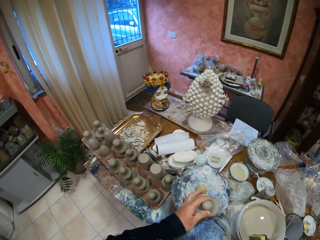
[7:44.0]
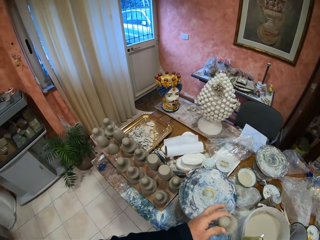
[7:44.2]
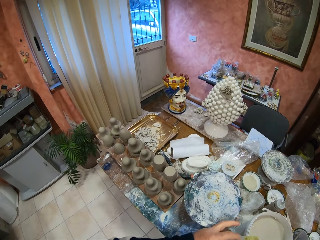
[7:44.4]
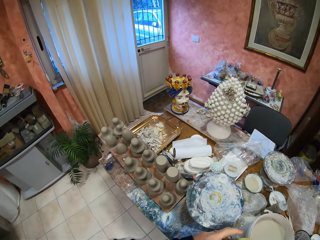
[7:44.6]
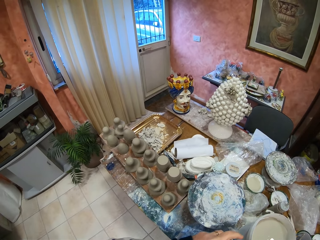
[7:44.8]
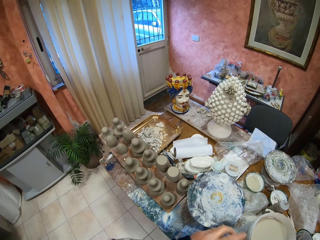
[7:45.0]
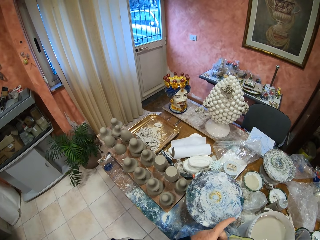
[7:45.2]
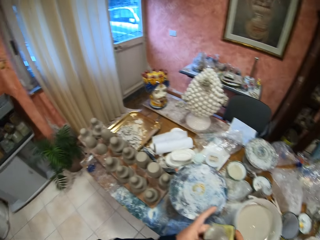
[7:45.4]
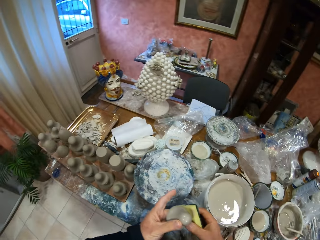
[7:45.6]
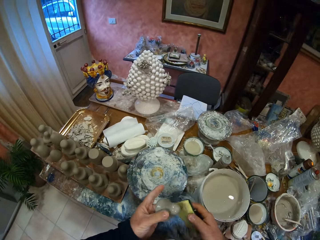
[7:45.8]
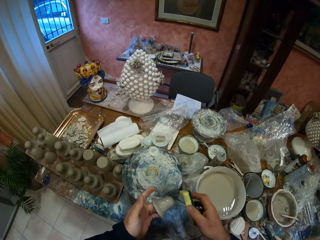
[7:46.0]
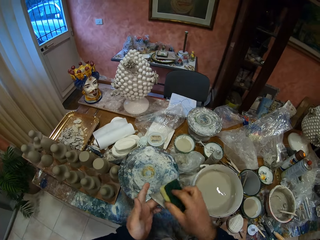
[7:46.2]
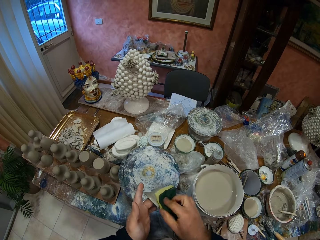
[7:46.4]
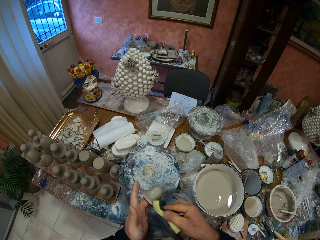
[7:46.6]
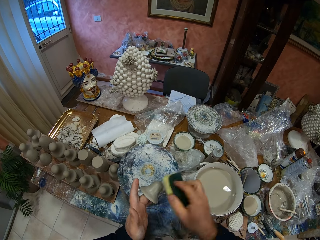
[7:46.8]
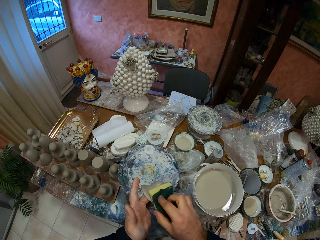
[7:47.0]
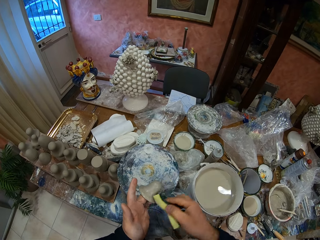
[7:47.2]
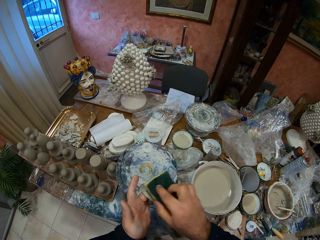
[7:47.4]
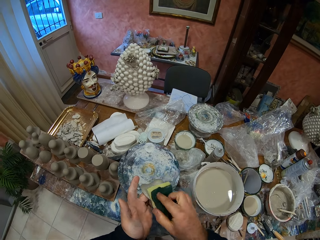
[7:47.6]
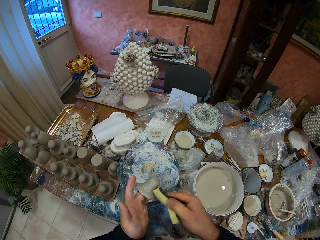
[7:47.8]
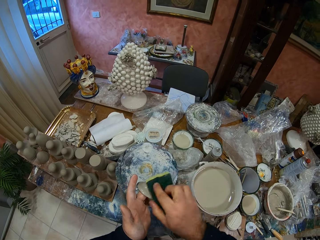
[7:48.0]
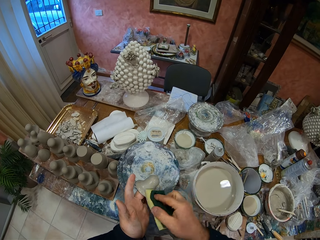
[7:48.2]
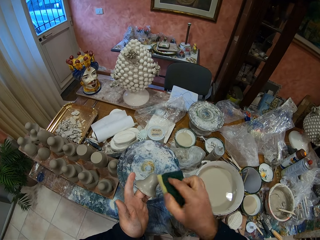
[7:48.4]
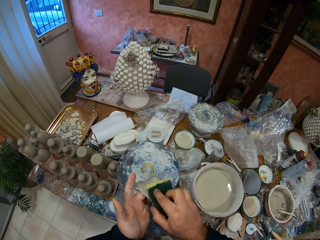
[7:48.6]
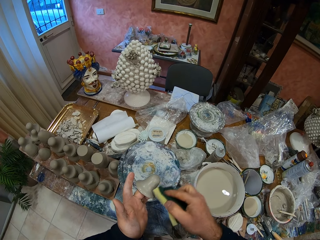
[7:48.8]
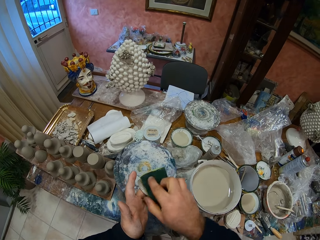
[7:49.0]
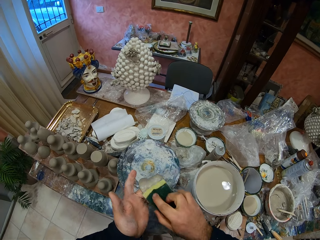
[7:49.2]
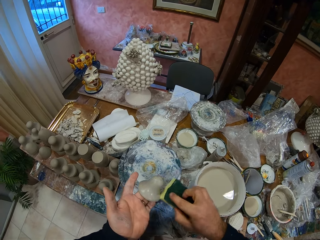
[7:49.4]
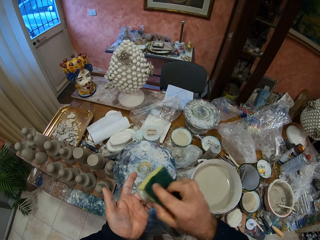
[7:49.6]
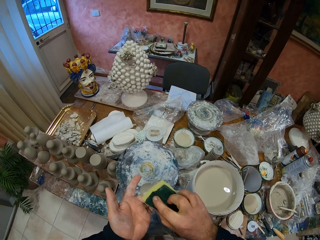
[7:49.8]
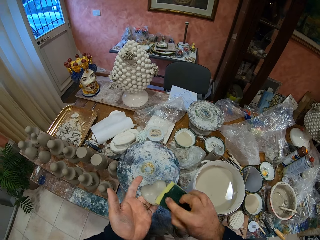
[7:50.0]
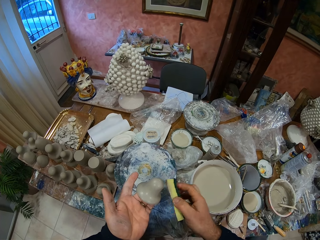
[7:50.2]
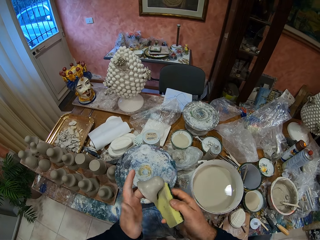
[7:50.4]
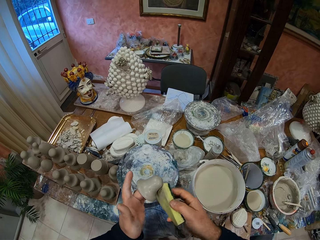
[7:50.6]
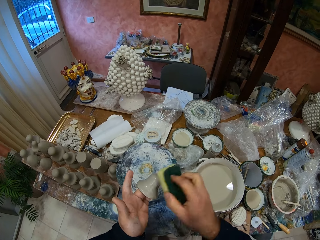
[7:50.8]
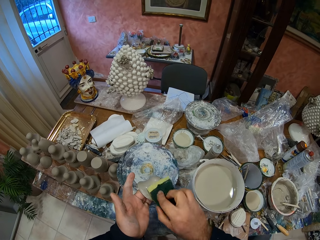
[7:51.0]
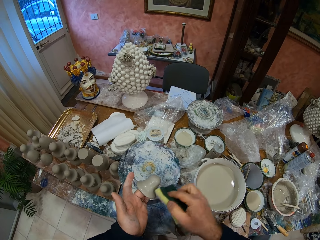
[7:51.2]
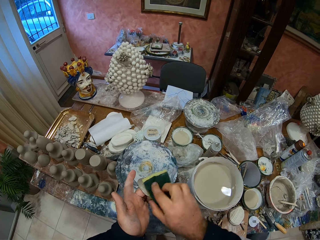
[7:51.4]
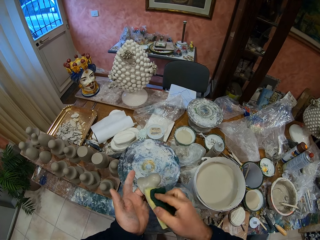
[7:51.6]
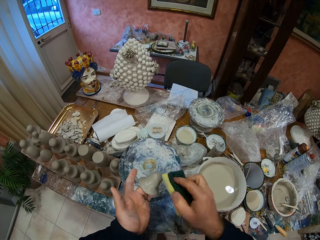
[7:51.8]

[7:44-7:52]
The camera wearer picks the vessel or pottery clay mold. They wipe the pottery clay mold with a sponge.

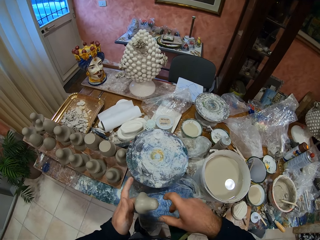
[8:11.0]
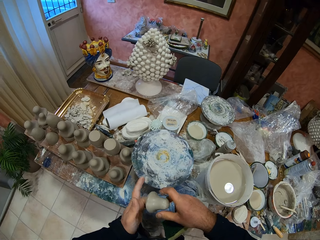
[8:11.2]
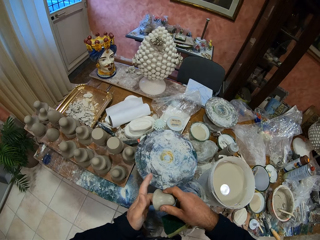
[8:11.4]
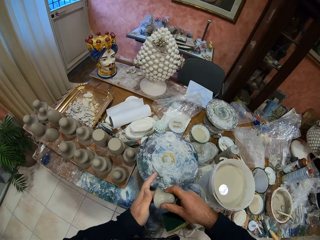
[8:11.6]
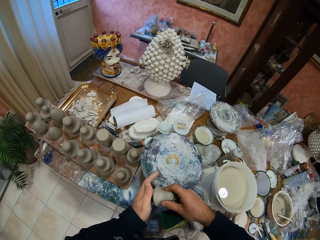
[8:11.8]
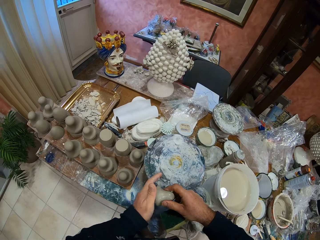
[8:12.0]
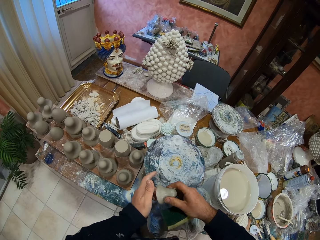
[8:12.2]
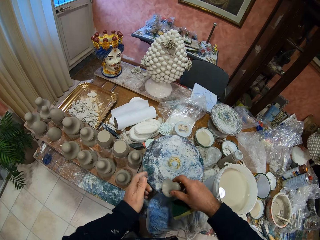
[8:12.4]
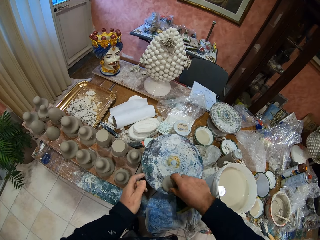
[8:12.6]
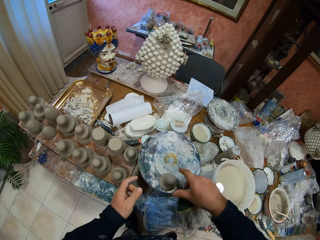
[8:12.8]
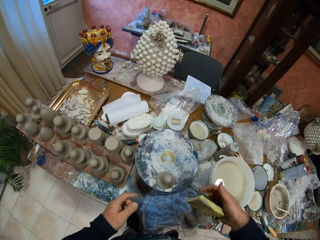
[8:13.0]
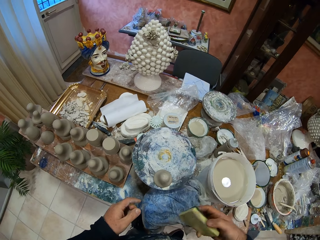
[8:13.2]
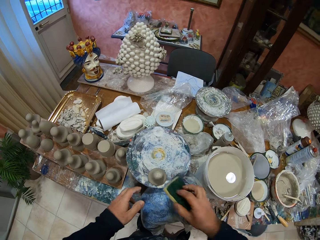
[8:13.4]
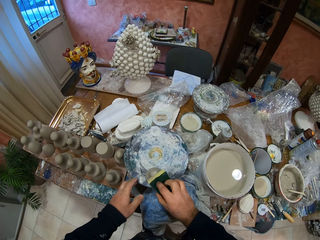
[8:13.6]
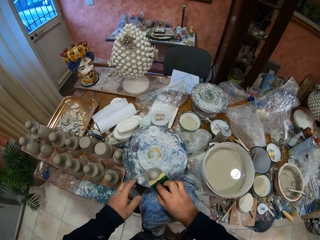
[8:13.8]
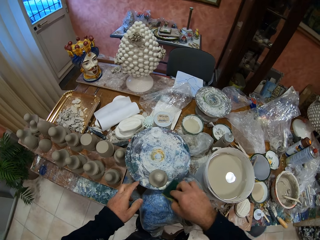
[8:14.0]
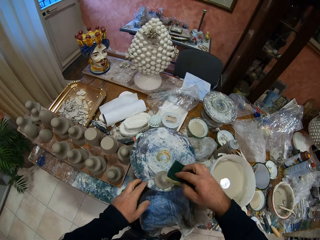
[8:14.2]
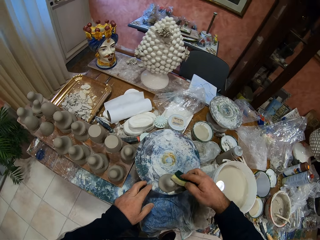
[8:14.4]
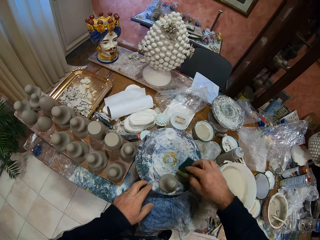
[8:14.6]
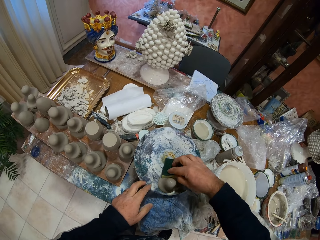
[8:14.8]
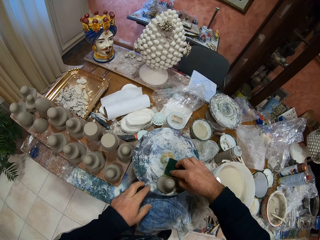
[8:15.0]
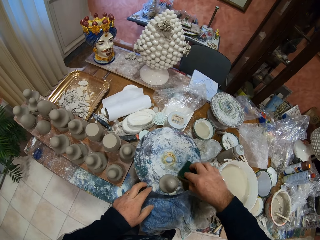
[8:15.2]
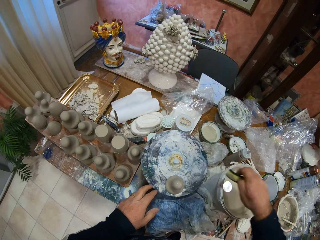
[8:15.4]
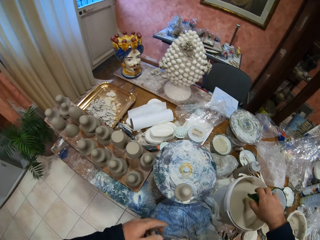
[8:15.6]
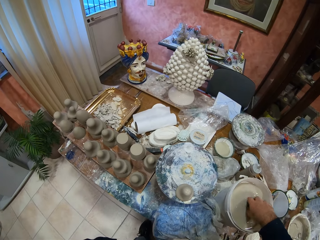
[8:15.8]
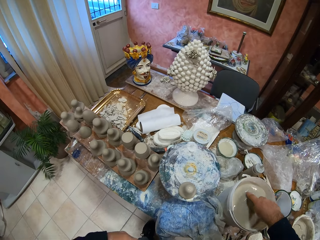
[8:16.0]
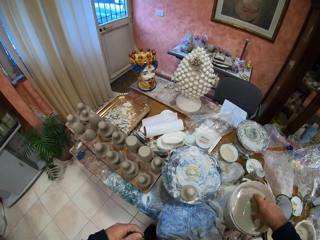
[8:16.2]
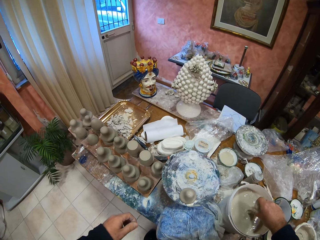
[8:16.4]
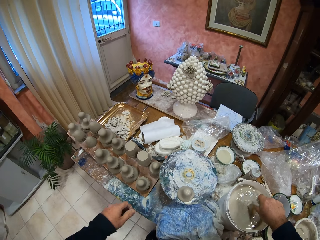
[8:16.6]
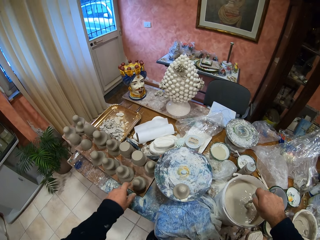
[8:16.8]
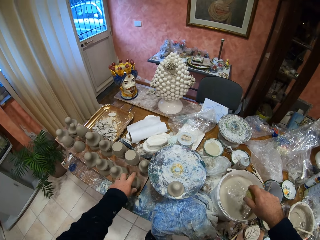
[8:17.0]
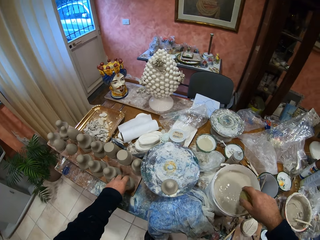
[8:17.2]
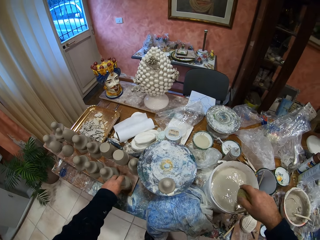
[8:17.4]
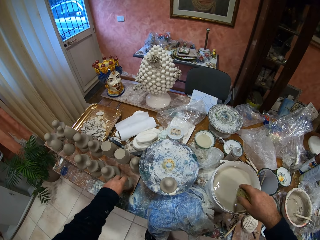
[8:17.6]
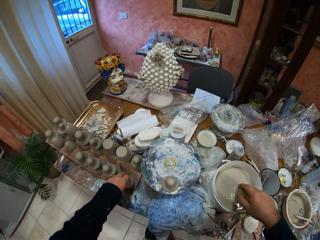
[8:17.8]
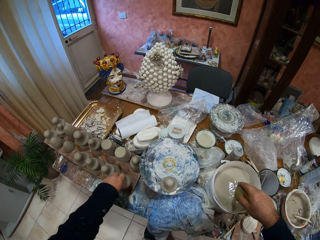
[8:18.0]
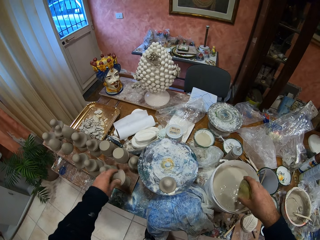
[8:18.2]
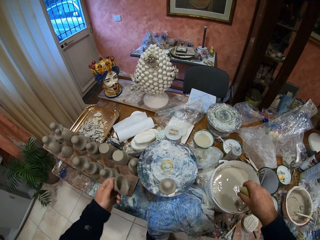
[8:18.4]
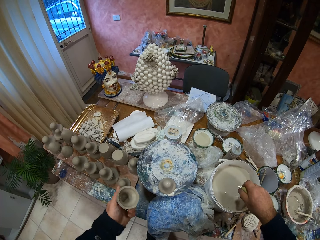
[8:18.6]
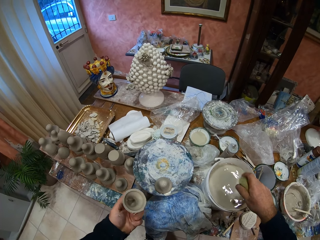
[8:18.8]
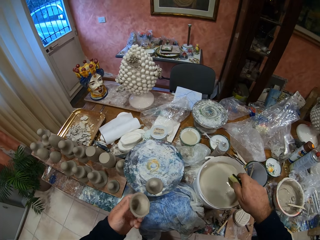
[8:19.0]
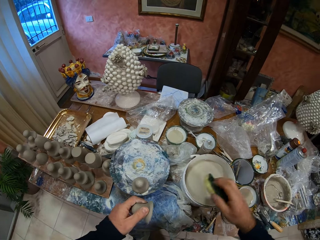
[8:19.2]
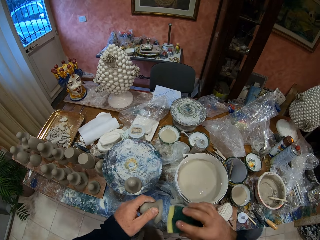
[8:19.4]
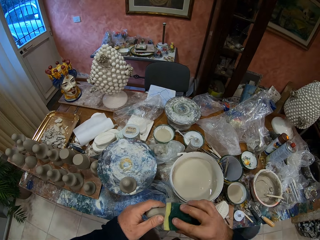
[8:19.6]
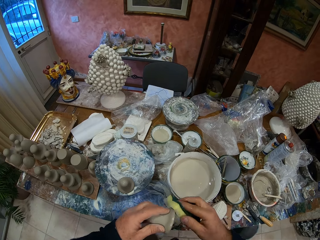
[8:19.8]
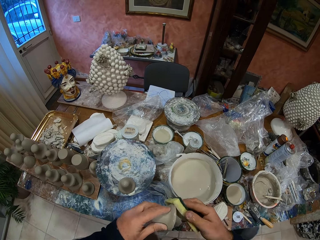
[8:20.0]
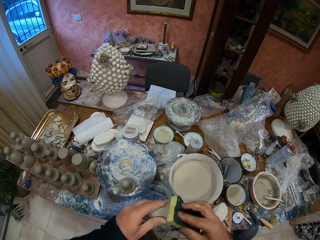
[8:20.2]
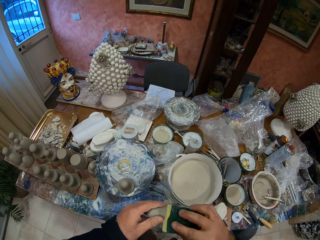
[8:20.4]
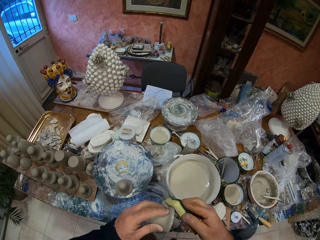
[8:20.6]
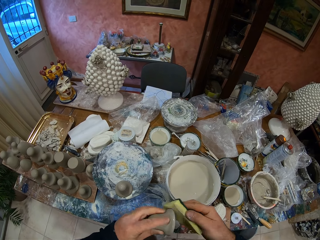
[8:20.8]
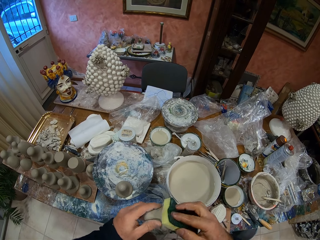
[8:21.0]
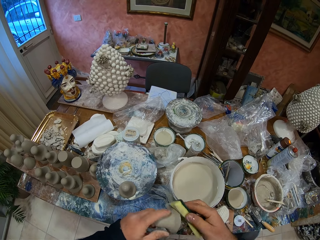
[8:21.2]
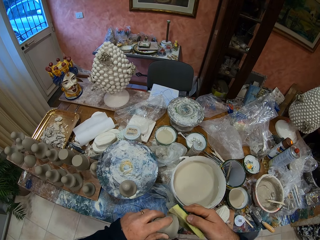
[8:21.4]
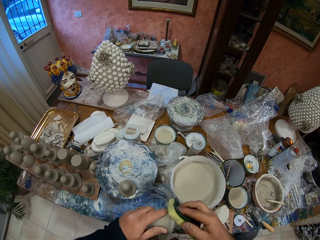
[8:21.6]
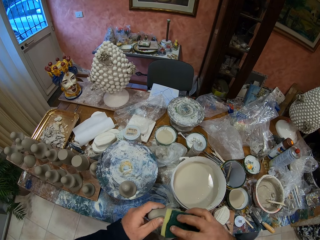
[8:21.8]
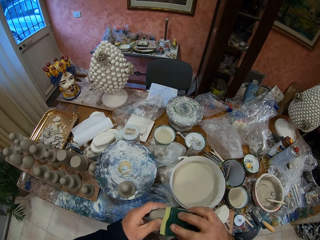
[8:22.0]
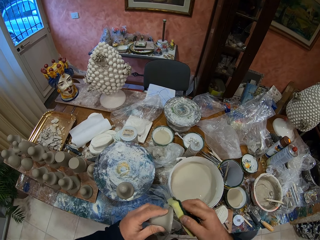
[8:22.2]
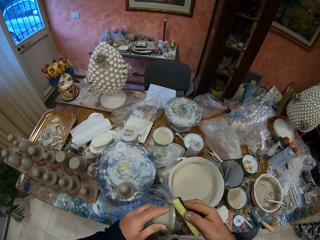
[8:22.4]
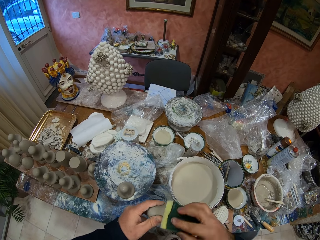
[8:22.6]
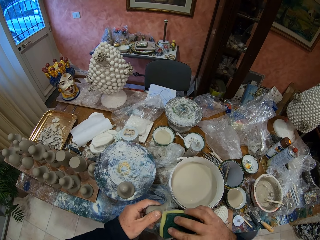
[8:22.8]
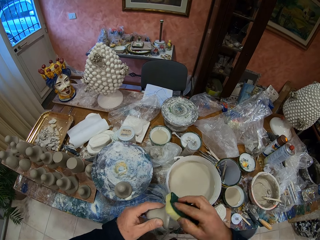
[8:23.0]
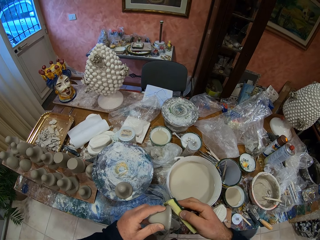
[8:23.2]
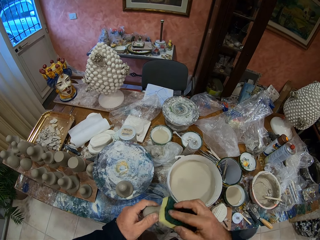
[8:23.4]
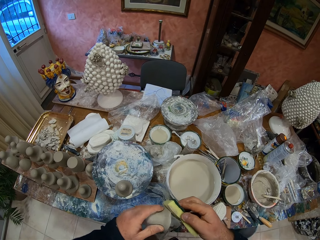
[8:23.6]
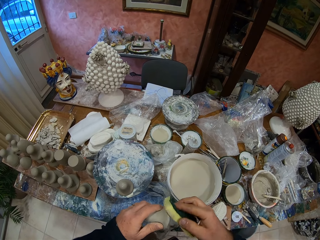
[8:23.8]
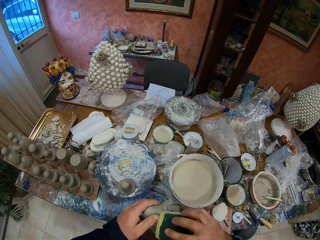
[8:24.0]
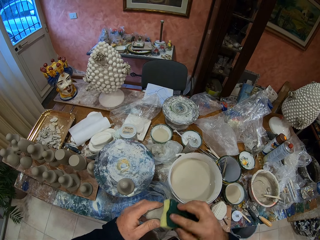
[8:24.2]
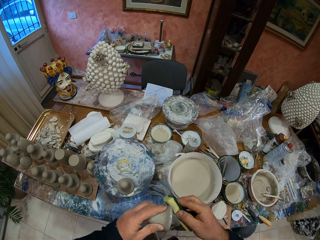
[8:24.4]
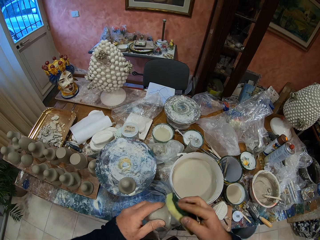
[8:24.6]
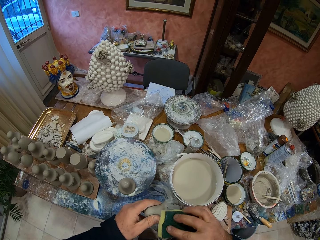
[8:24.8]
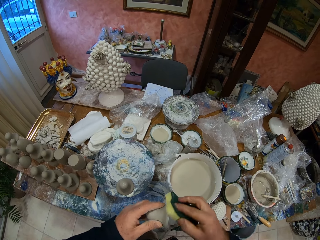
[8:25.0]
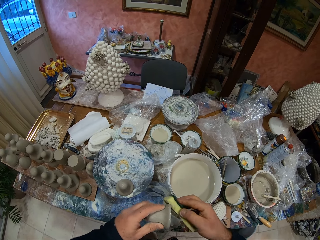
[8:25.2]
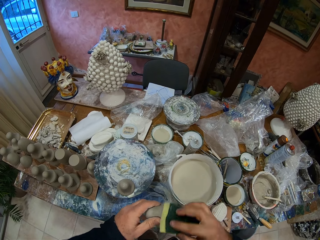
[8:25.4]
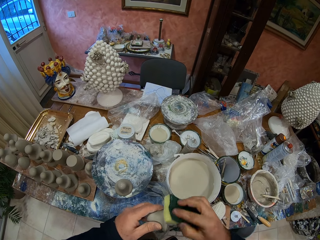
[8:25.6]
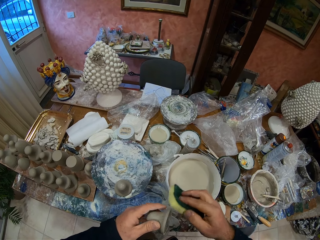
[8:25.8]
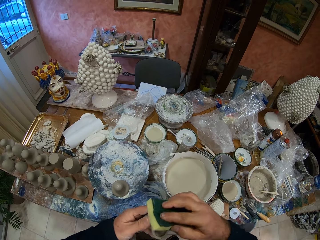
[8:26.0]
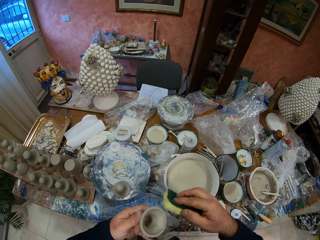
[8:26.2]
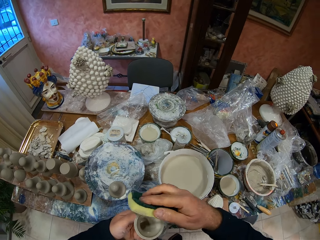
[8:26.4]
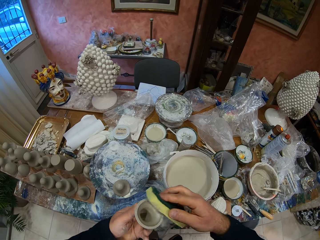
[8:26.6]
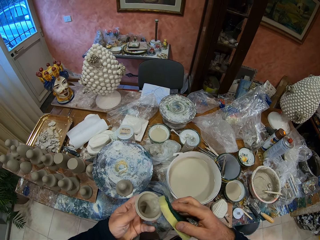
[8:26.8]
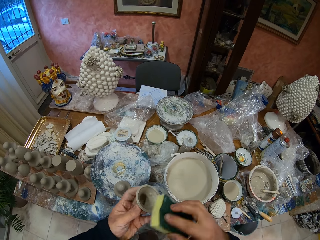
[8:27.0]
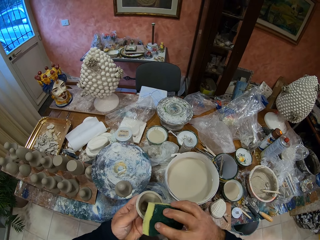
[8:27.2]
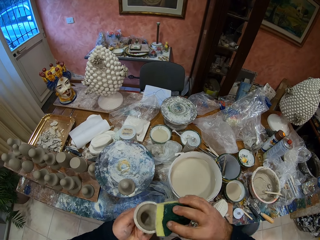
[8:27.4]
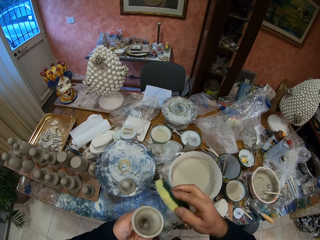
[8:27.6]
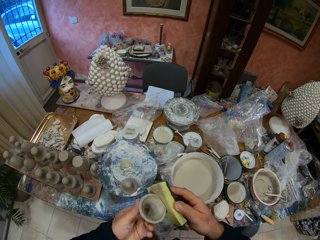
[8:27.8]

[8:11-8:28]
The camera wearer places down the pottery clay mold on the table. They wipe the pottery clay mold with a sponge. They dip the sponge in the creamy liquid, squeeze the sponge, and pick another pottery clay mold. They wipe the pottery clay mold with the sponge.
